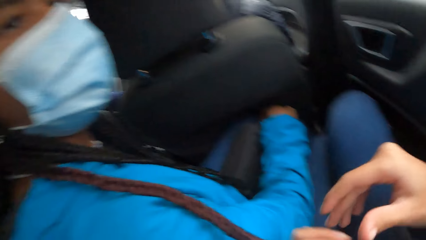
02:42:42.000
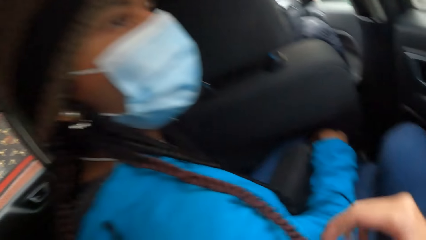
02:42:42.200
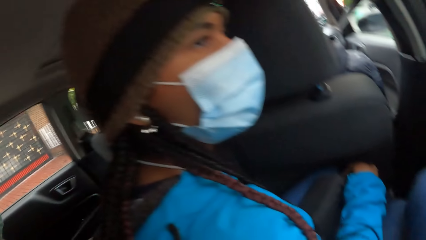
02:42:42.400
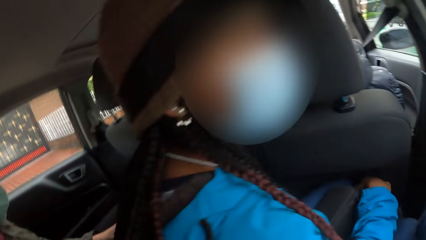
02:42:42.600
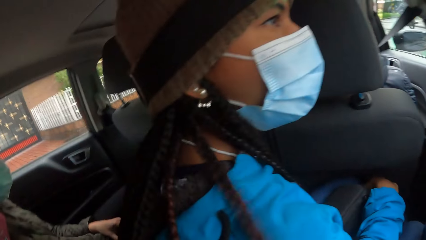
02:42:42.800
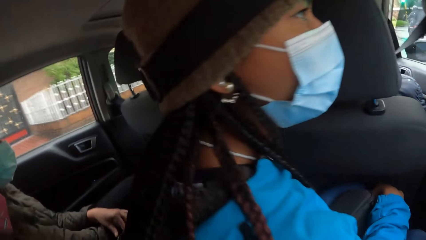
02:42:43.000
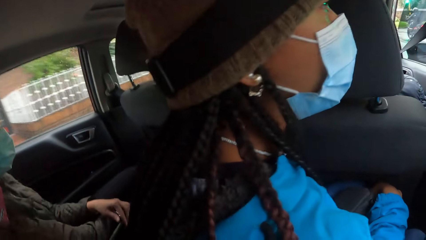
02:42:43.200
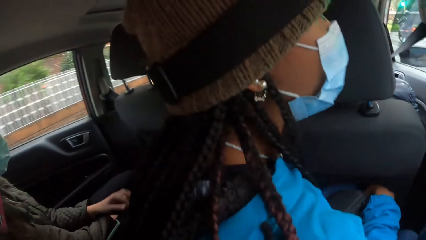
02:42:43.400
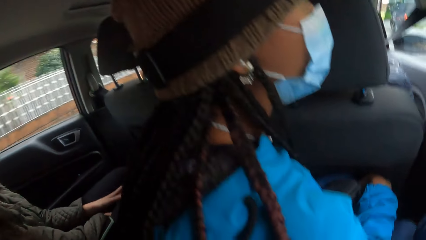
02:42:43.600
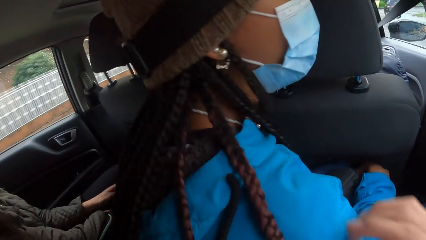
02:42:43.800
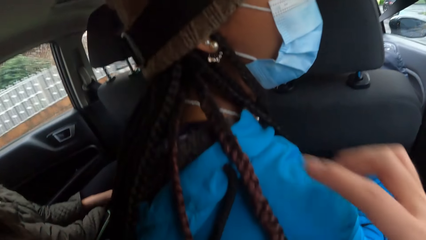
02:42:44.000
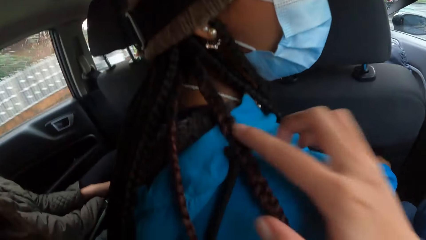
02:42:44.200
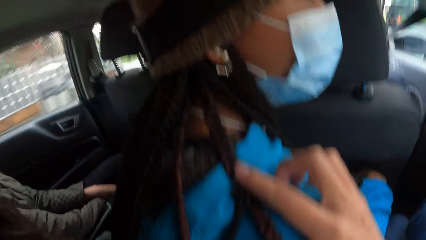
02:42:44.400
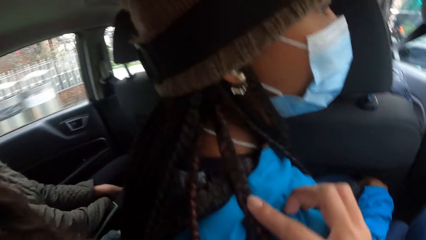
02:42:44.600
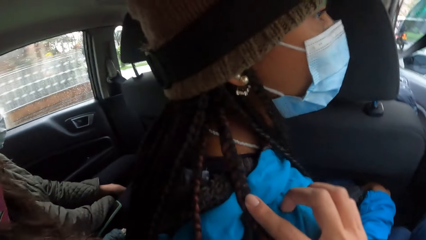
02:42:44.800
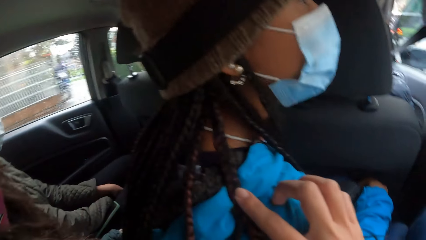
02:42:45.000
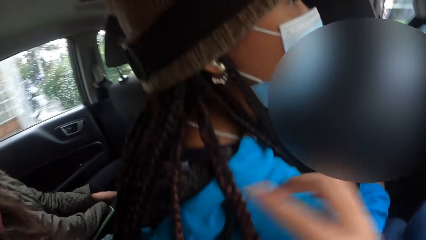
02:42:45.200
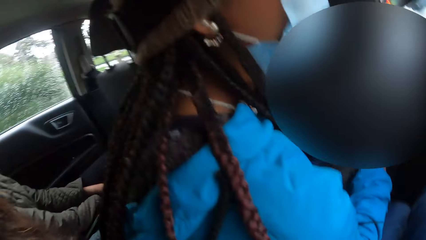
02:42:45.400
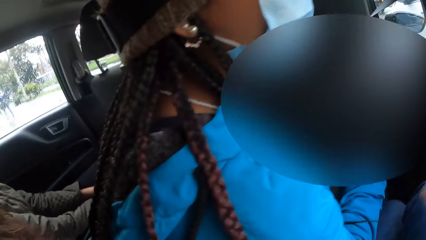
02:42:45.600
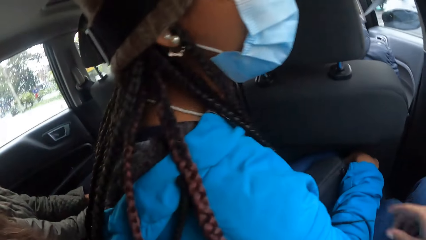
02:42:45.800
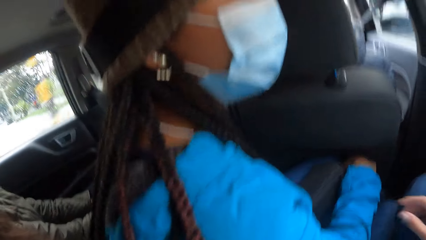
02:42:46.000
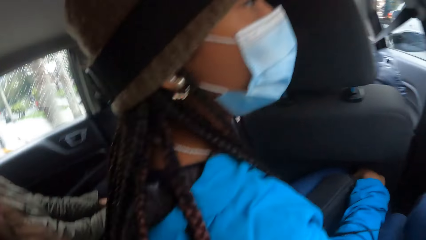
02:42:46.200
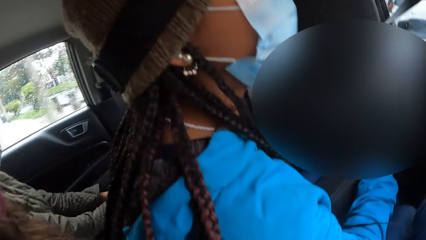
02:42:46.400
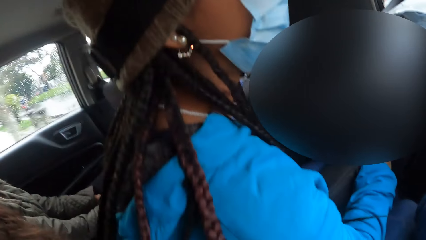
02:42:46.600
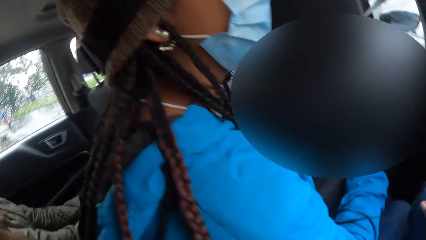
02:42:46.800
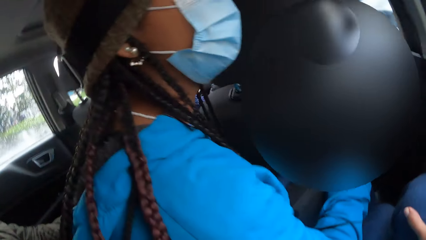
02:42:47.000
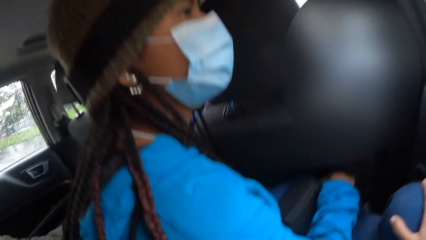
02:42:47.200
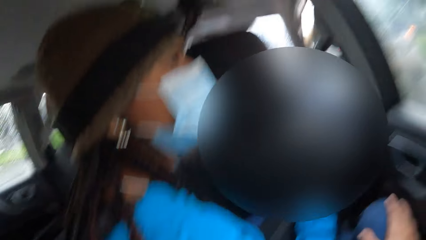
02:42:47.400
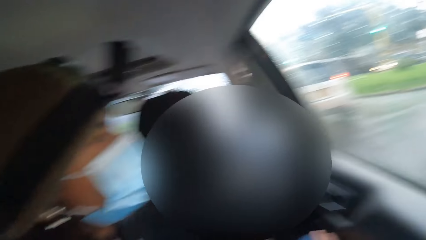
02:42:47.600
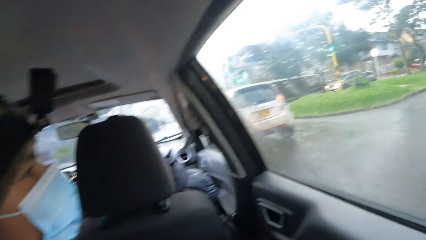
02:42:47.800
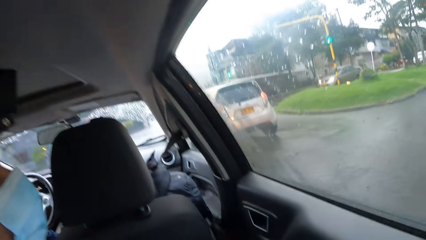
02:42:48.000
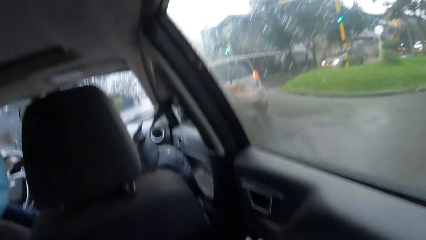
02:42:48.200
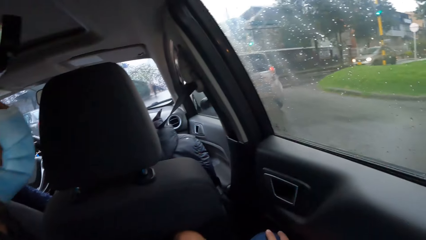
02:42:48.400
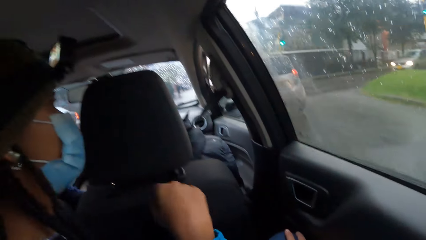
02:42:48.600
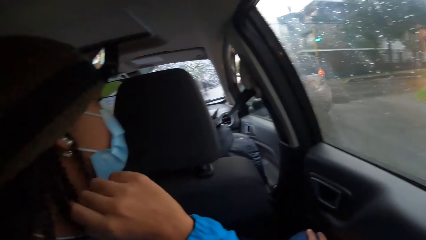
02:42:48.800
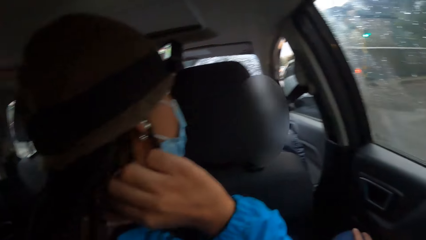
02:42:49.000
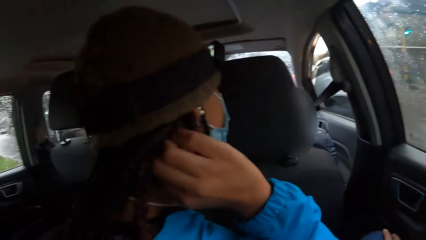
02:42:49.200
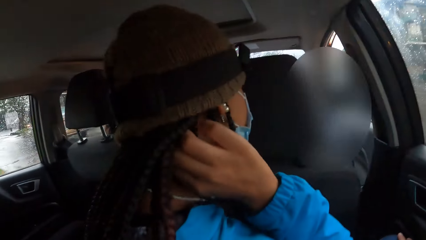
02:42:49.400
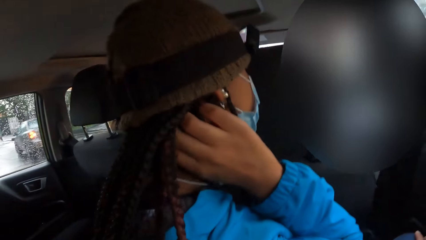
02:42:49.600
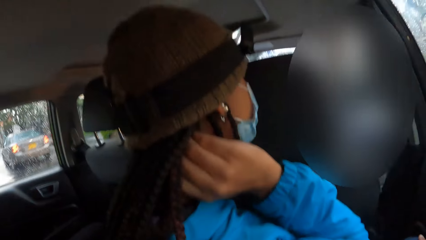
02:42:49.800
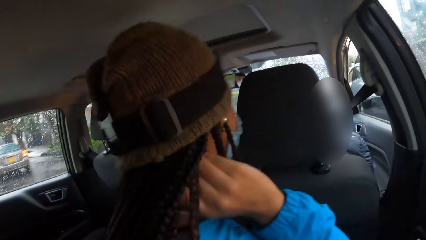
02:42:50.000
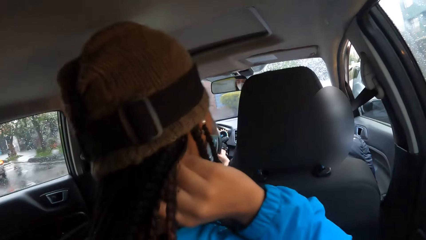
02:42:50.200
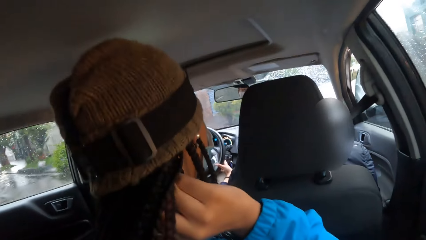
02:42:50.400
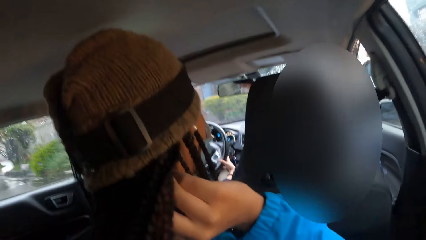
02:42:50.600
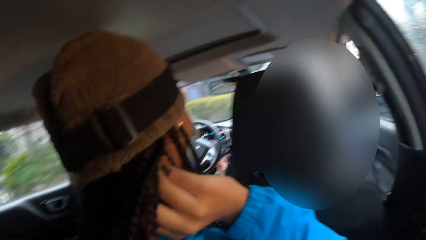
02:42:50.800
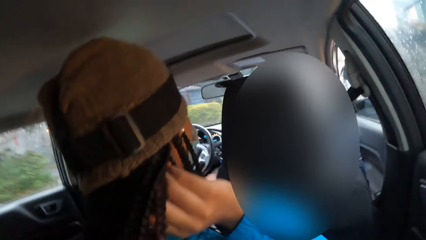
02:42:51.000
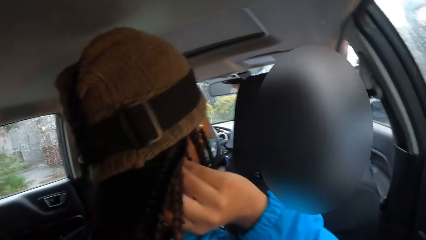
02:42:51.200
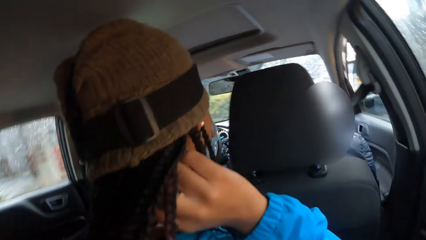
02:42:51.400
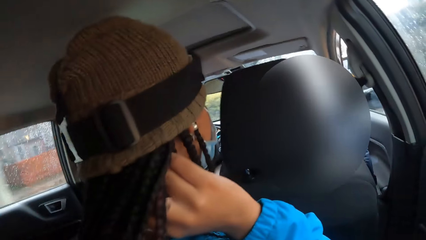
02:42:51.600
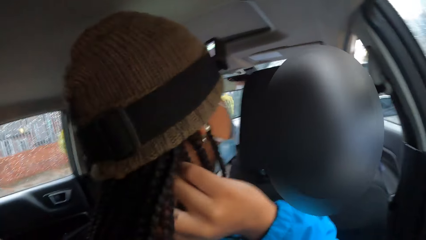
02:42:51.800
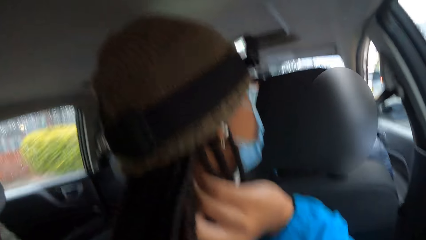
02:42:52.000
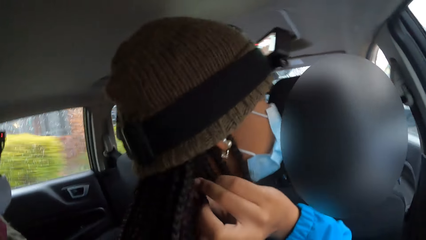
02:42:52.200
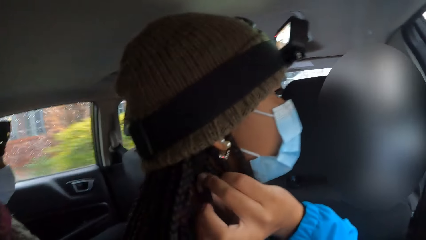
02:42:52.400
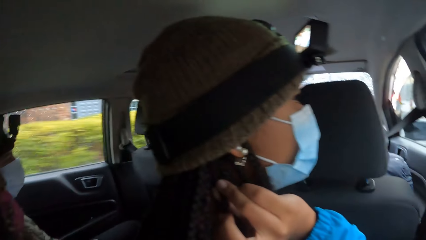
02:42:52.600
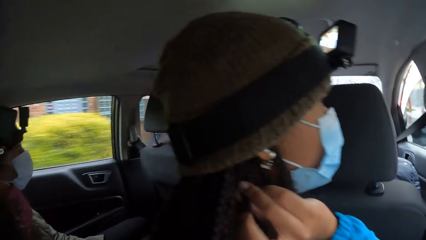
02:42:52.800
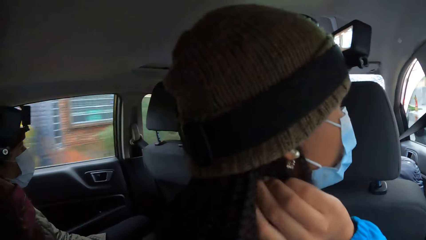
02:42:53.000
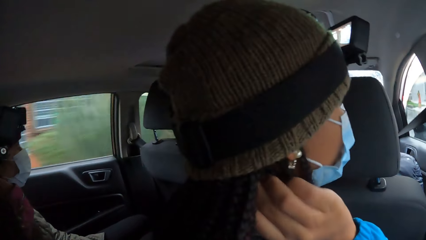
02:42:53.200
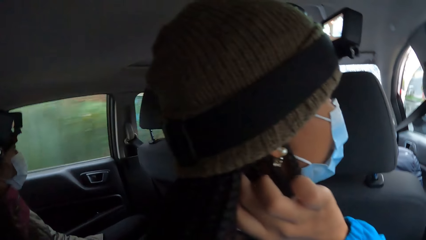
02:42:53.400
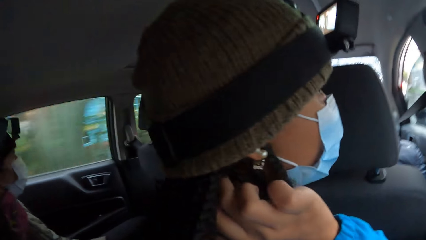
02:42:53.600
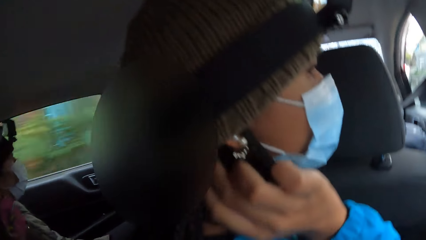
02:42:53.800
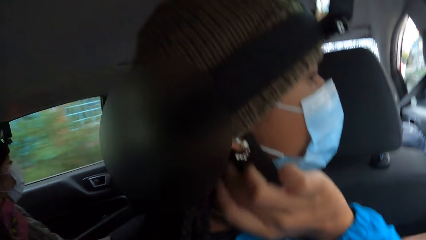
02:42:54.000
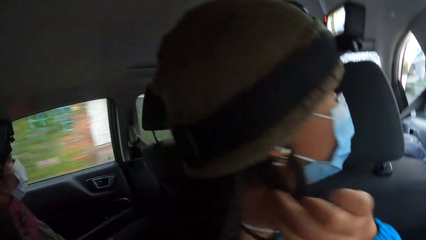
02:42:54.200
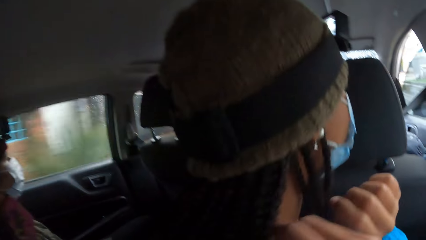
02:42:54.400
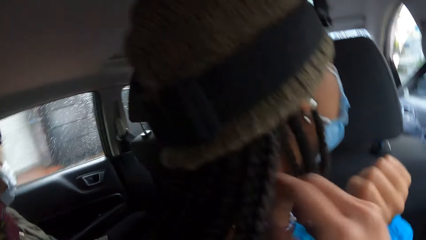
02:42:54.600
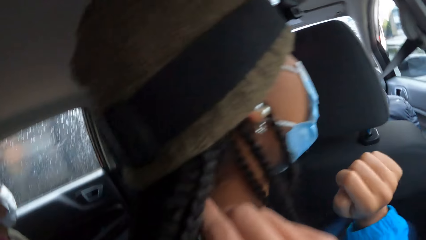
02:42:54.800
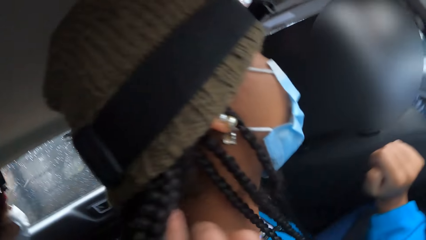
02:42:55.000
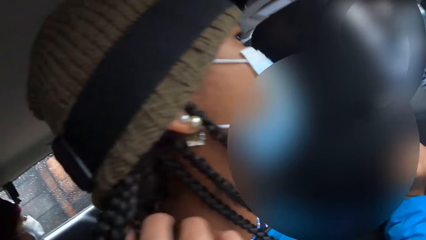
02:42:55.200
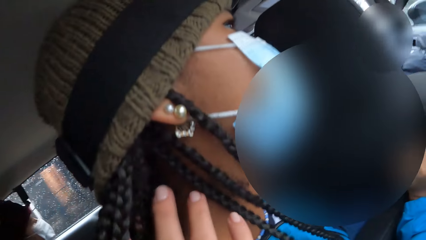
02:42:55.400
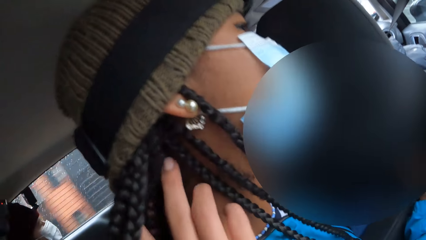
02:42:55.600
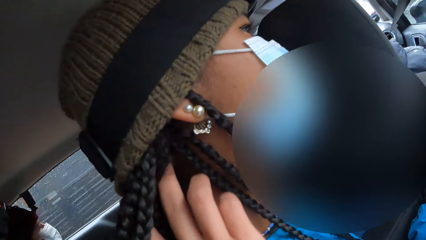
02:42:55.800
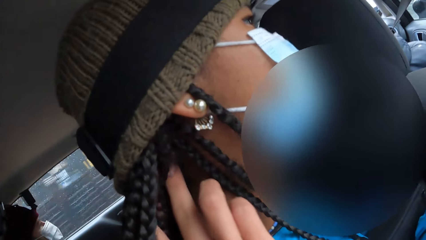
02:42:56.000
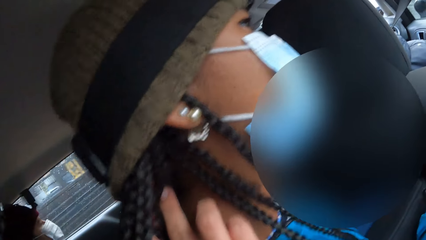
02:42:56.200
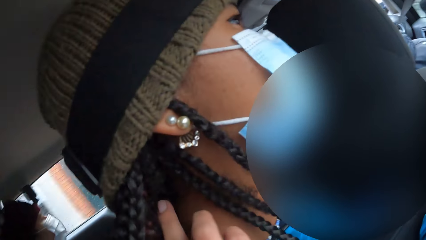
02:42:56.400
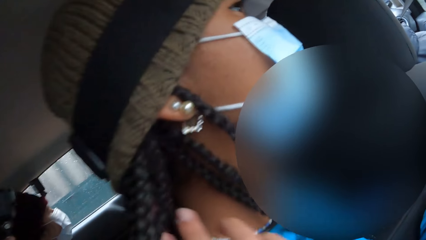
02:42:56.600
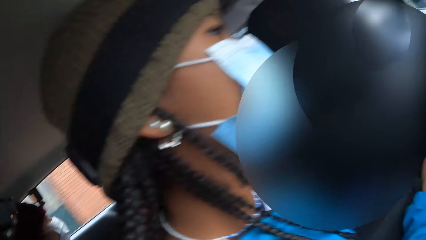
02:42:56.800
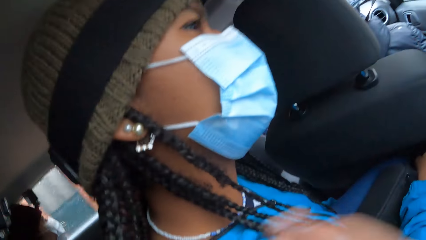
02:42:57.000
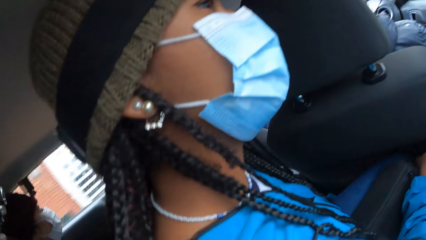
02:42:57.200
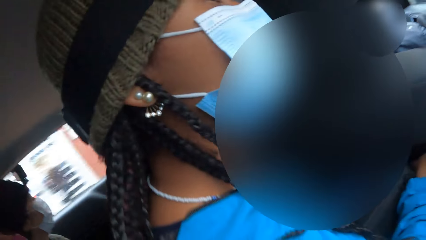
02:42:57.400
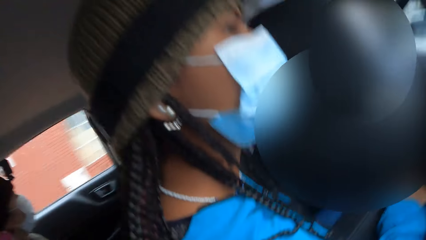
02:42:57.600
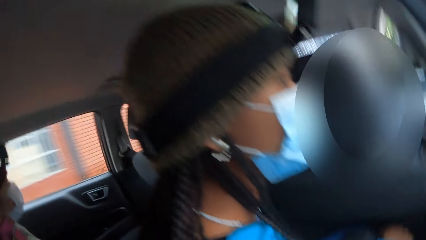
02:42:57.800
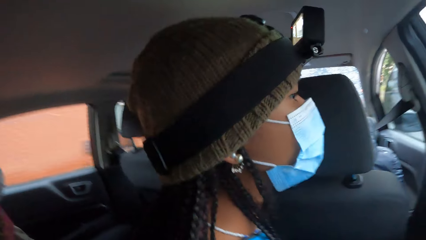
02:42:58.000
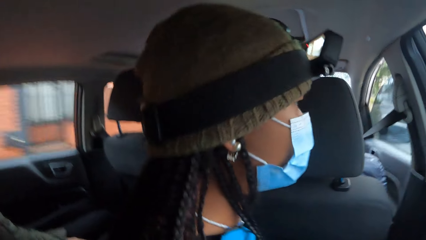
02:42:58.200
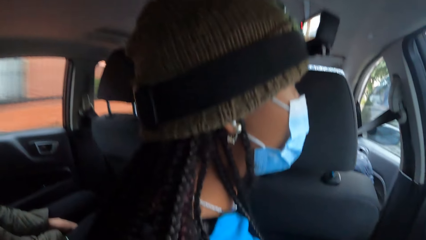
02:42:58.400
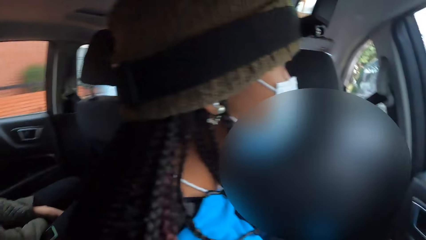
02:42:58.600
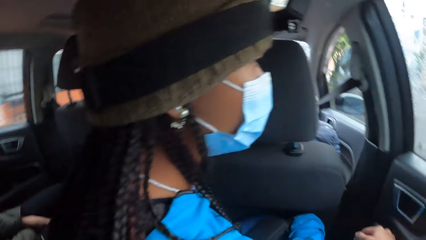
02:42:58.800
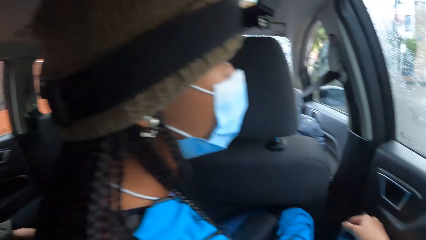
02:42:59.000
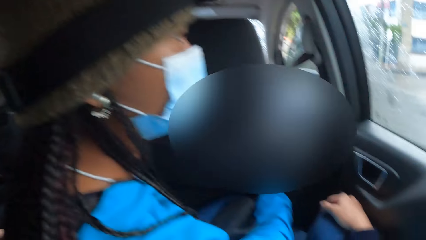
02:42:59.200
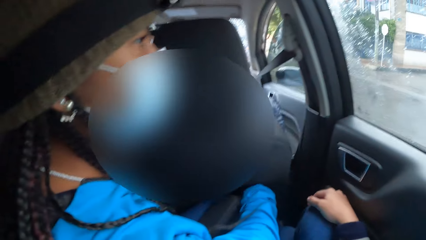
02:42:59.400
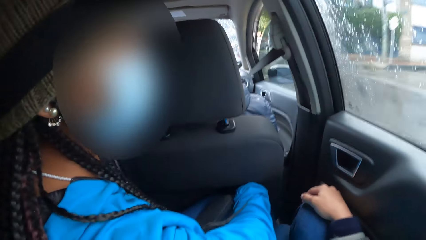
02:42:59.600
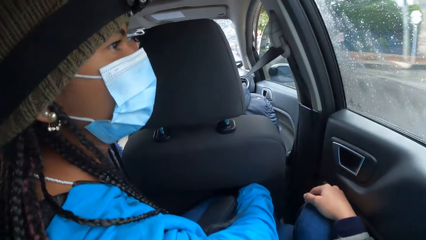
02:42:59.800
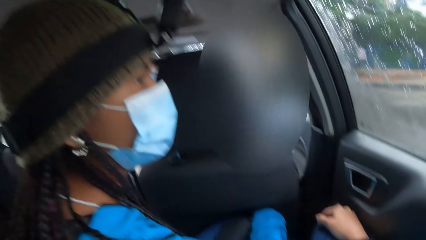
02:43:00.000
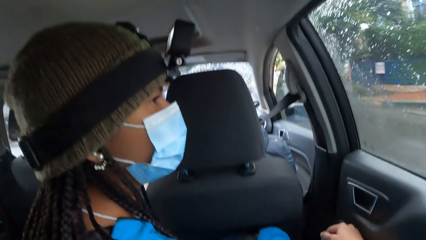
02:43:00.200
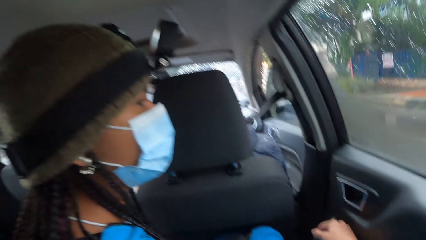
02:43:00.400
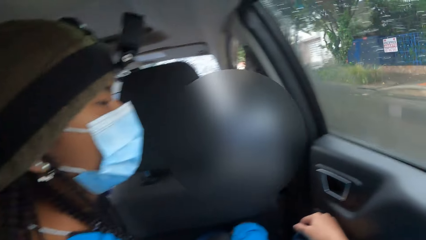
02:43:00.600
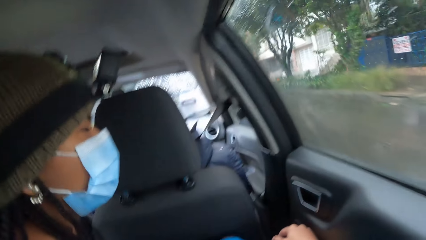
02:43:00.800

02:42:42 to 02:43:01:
The camera wearer points at the braid with a finger. The woman touches the braids. The camera wearer touches the braids.
